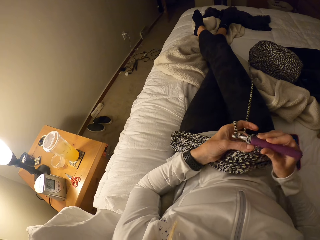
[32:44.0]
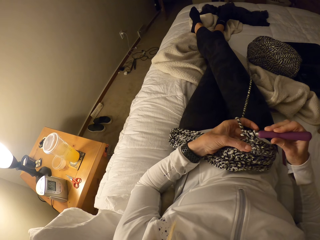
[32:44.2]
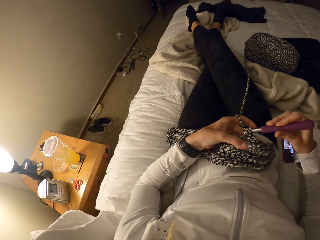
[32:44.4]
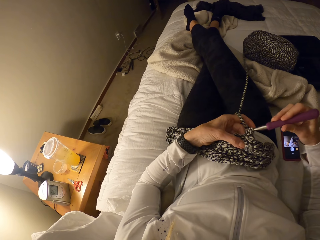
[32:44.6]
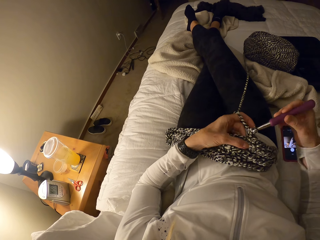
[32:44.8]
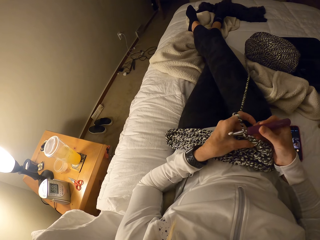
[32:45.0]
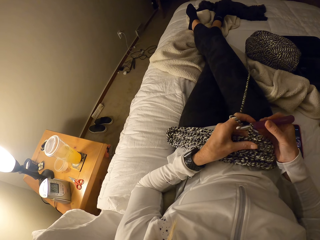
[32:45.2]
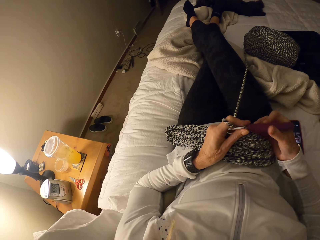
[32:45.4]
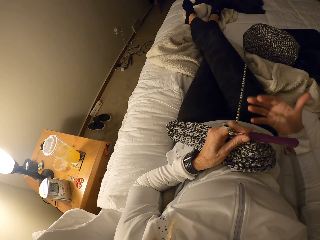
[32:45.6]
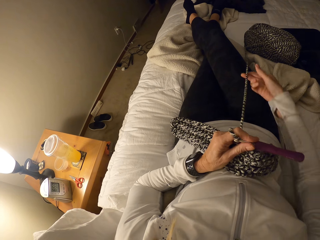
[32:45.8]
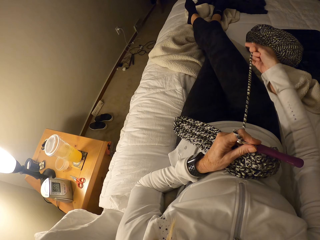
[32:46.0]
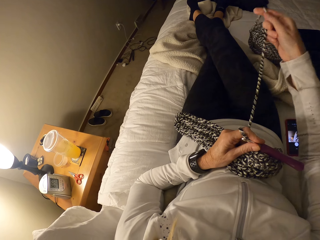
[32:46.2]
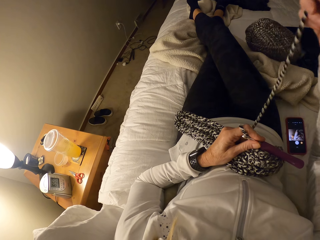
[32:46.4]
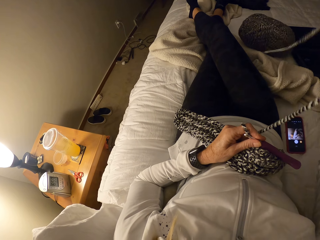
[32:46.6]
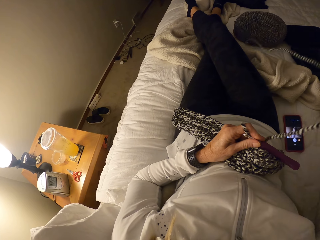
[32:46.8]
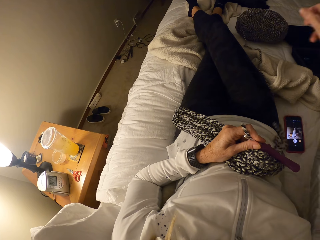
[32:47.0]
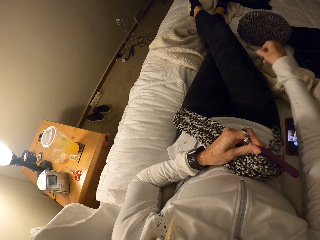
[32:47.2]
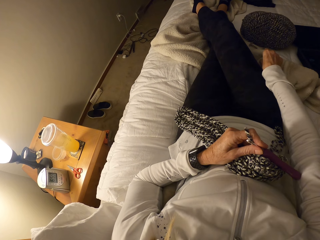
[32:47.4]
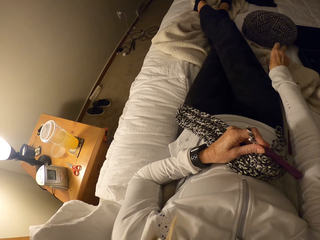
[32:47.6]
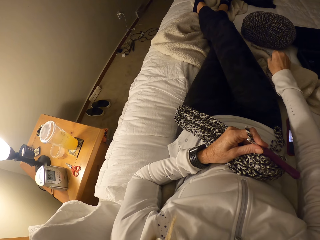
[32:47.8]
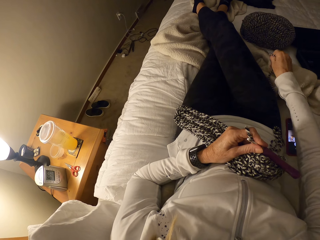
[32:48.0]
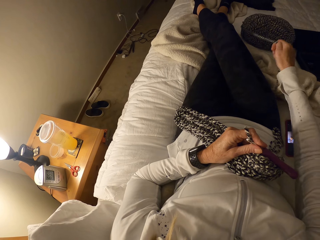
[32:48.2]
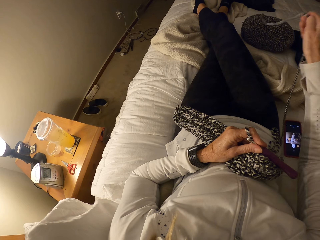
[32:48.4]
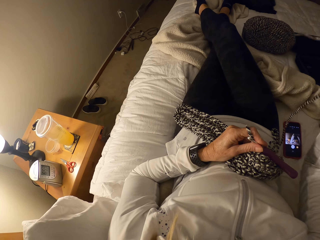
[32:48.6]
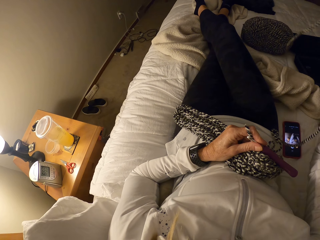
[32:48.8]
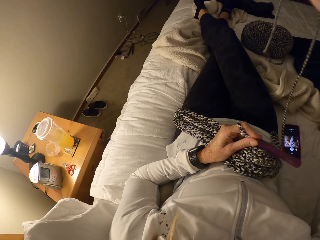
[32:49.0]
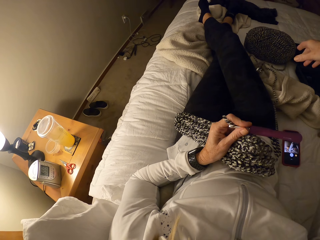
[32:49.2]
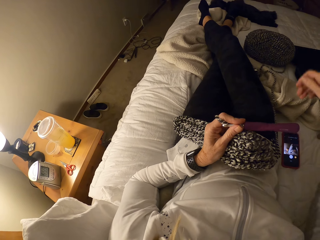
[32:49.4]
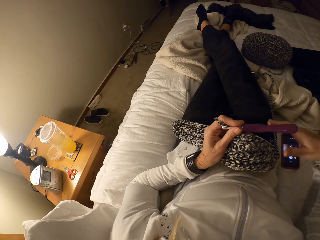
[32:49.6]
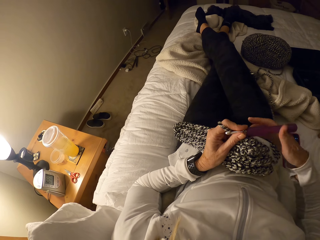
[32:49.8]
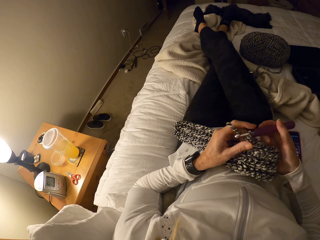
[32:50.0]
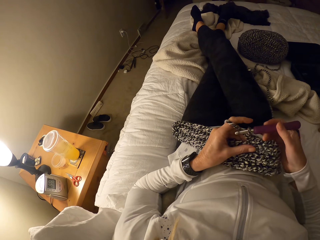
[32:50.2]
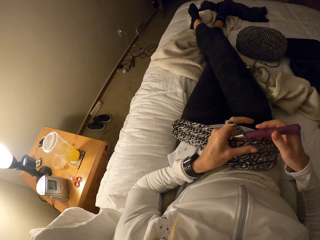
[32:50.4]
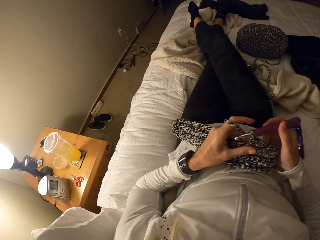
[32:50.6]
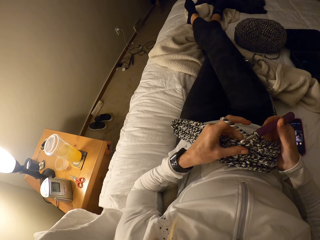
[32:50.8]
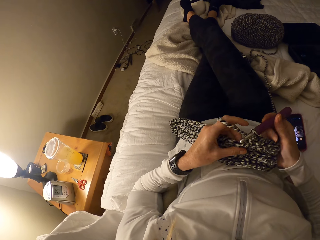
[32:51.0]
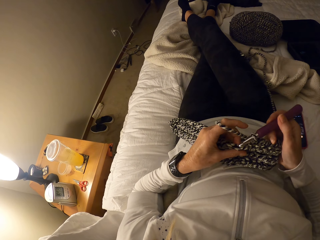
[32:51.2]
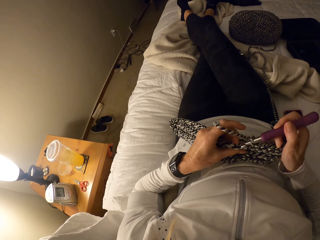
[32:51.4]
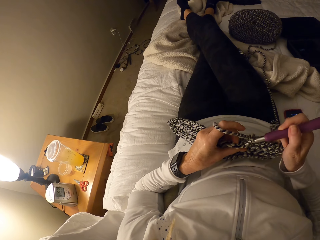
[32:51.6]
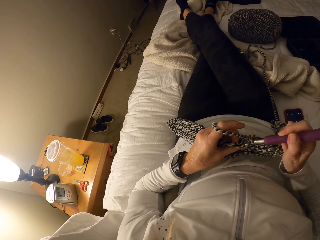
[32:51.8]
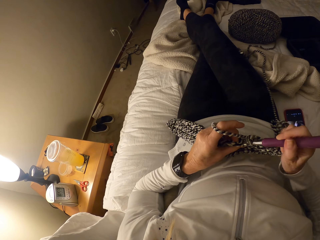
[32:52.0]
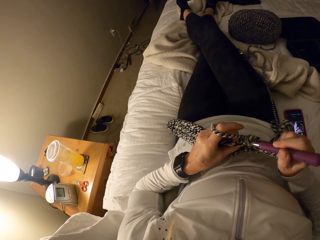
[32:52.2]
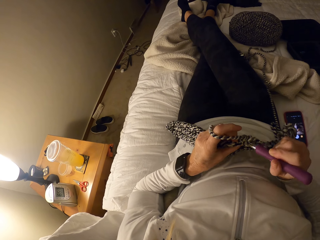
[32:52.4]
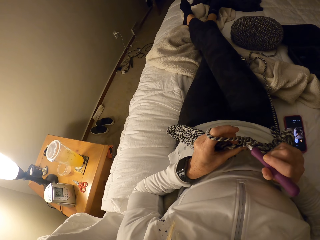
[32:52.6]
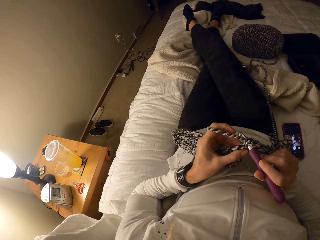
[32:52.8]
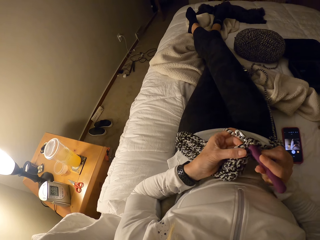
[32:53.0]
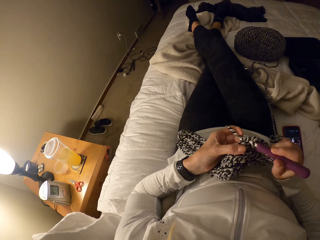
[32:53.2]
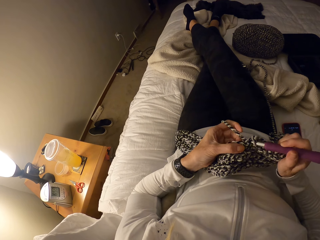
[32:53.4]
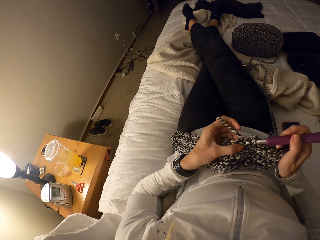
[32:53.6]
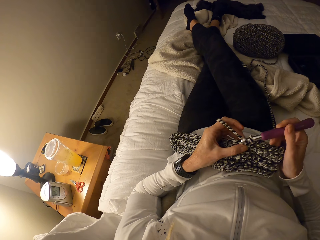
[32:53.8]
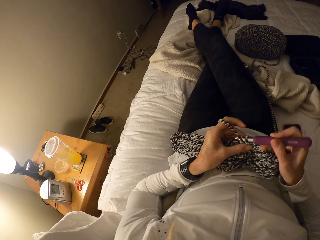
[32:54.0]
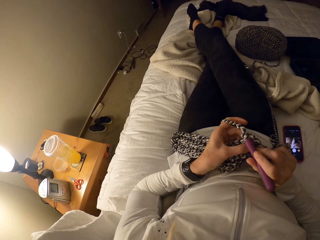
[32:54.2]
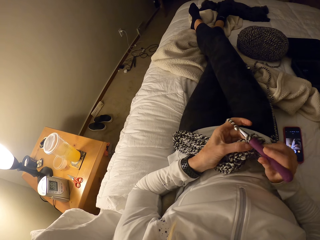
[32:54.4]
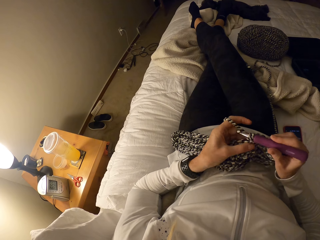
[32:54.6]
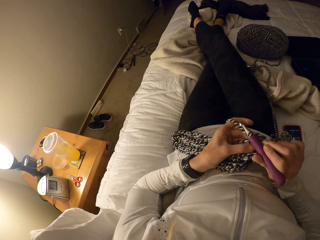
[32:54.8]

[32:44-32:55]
The camera wearer releases yarn from the bundle with her right hand. She adjusts the yarn. She crochets with the yarn and the crochet hook.

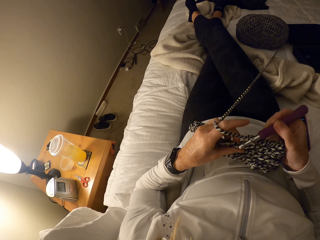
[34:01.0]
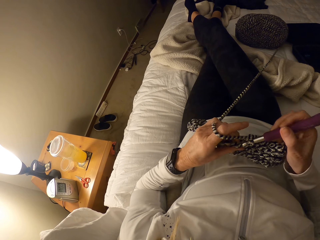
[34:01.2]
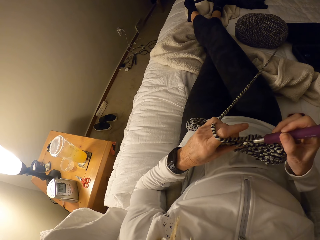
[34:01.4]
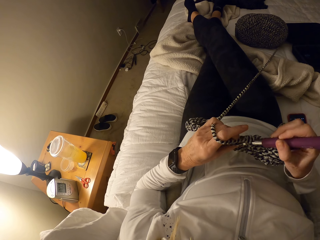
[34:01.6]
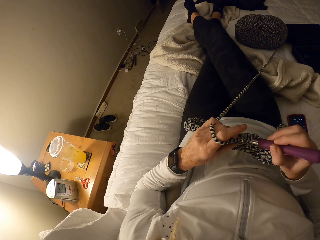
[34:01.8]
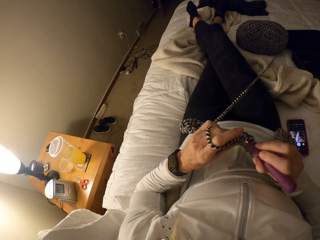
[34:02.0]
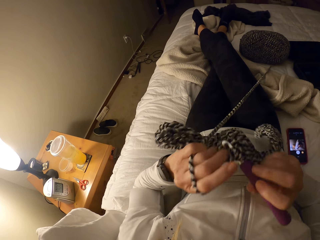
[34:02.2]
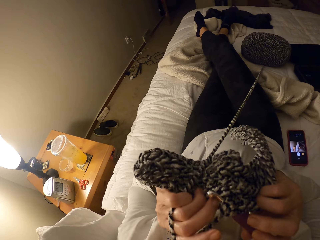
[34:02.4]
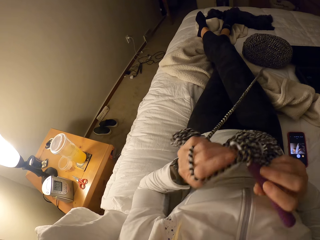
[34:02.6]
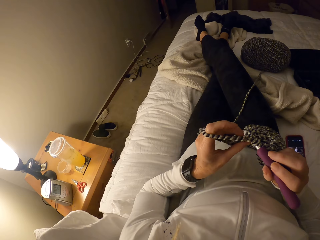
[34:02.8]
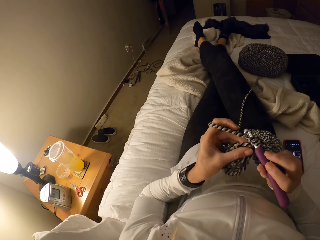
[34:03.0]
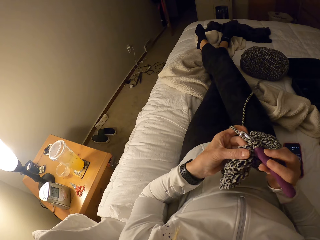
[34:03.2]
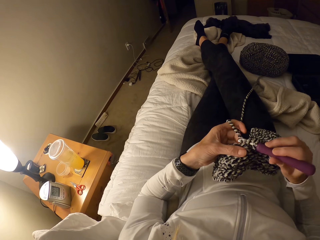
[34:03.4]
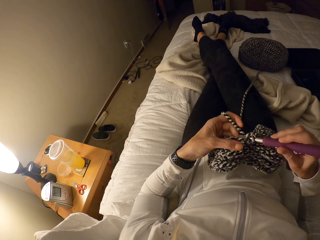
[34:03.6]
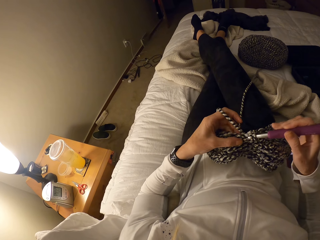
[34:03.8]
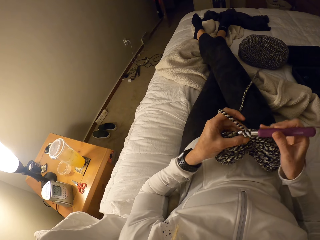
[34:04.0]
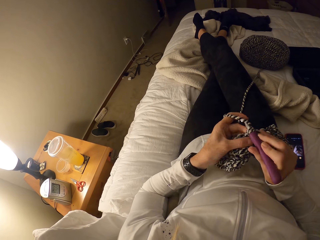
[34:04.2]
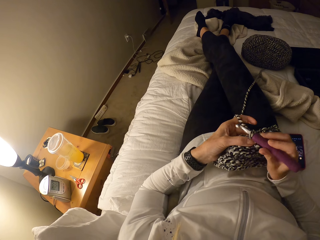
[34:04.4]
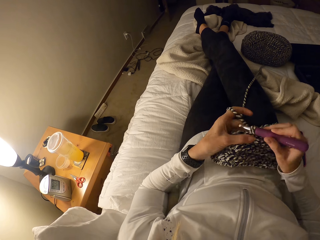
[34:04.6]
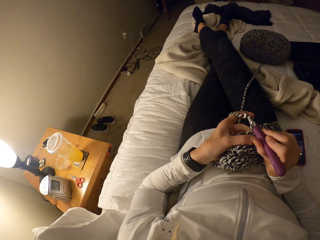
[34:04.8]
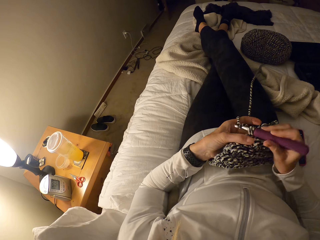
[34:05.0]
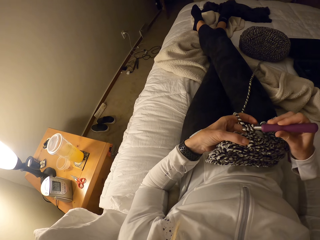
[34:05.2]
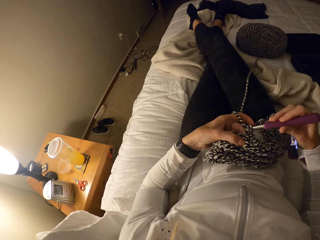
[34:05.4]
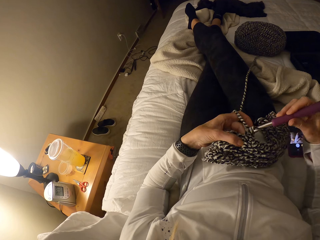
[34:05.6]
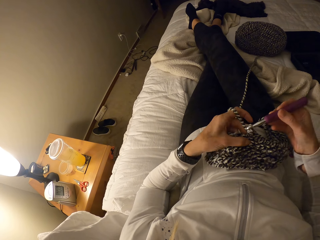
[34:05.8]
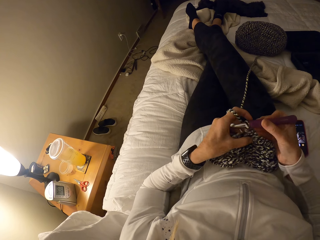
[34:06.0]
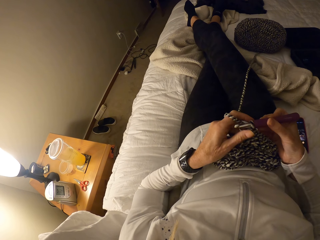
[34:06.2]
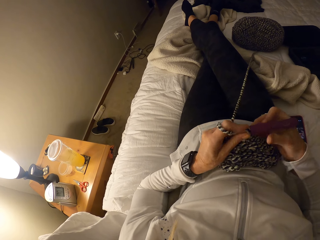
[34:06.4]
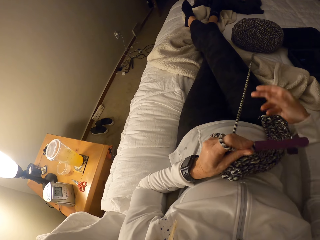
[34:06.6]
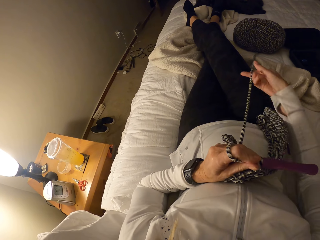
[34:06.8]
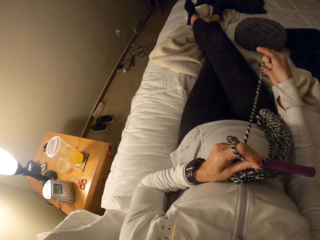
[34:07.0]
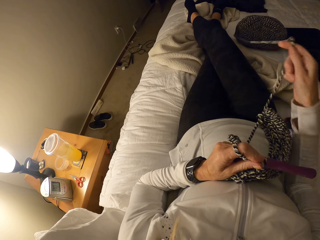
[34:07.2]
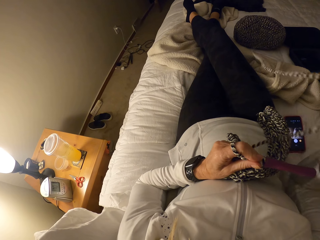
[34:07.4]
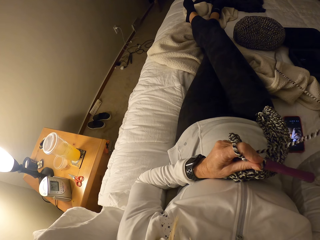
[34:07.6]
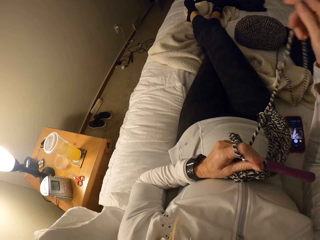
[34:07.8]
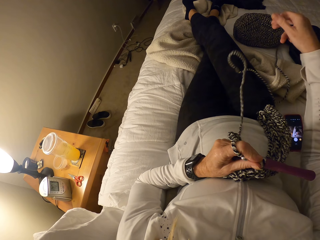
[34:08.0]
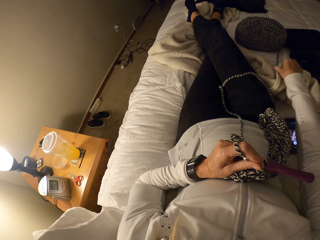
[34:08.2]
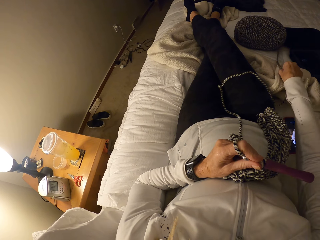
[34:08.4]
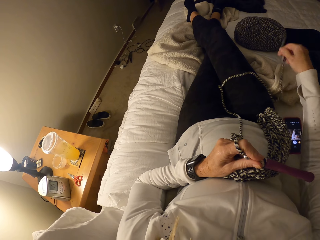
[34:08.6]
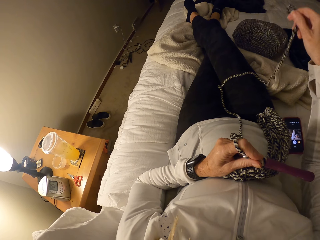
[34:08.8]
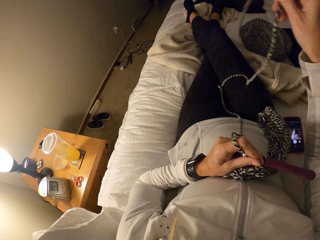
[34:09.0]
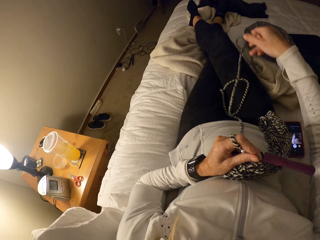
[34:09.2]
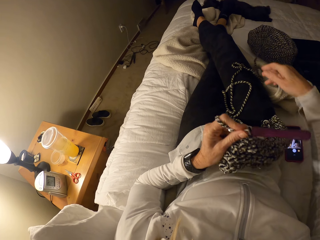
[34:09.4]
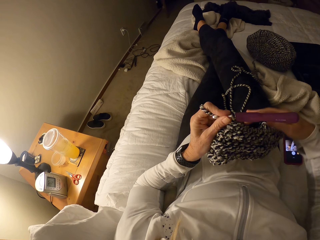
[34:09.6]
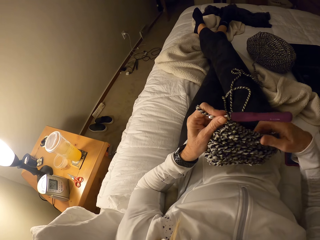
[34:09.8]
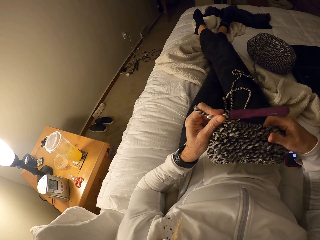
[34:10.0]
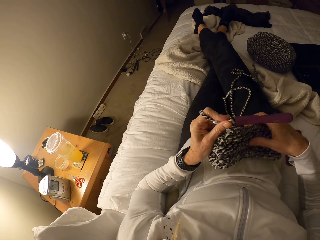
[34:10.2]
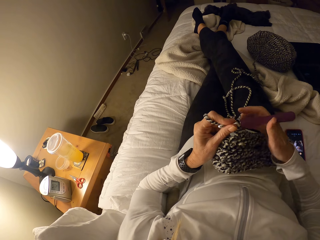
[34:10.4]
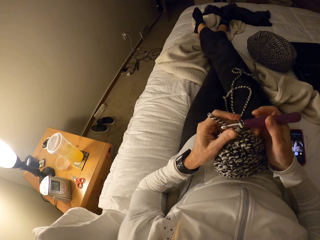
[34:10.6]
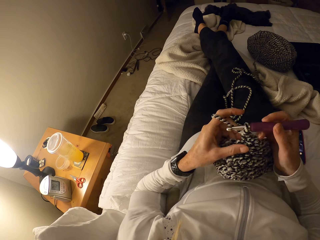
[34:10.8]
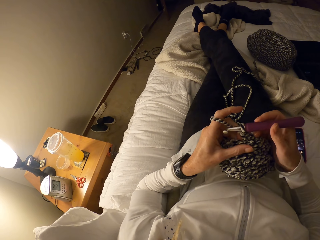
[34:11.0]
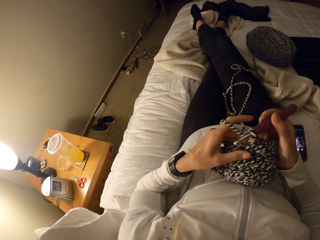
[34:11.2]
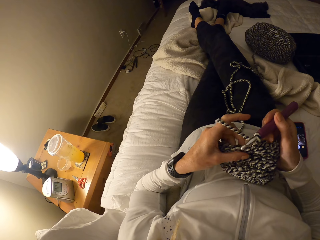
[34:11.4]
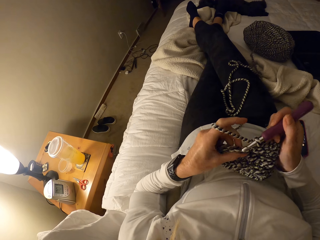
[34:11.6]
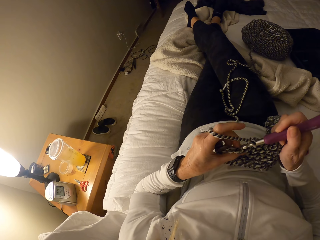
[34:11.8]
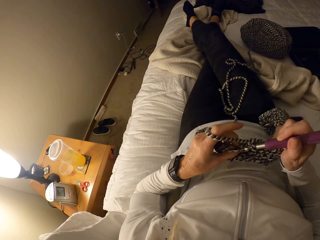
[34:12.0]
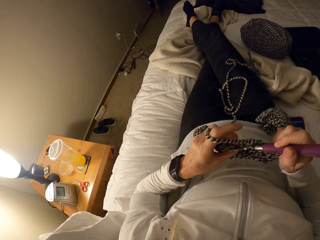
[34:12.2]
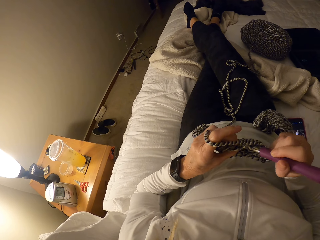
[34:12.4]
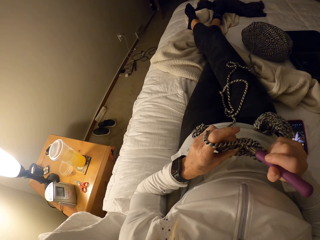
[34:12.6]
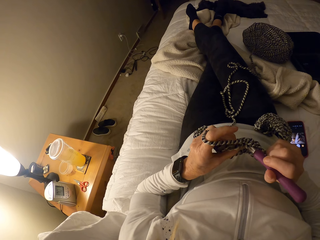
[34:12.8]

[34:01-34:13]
The camera wearer releases yarn from the bundle. She crochets with the yarn and the crochet hook. She holds the crochet hook with her left hand. She releases the yarn from the bundle with her right hand. She crochets with the yarn and the crochet hook.
